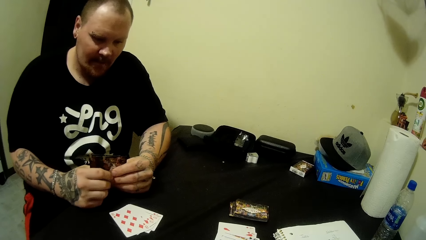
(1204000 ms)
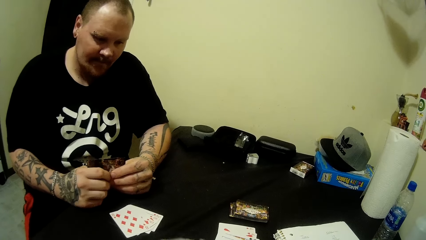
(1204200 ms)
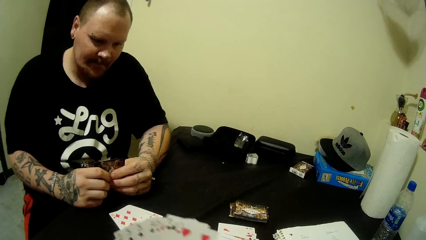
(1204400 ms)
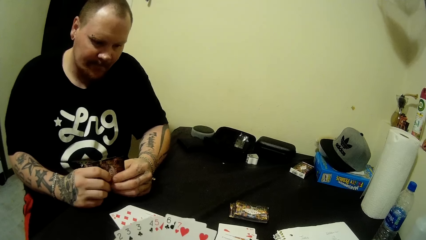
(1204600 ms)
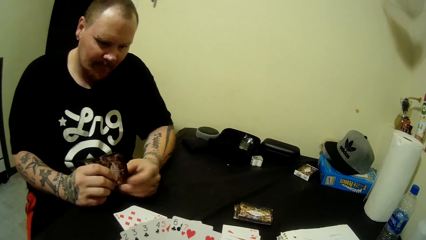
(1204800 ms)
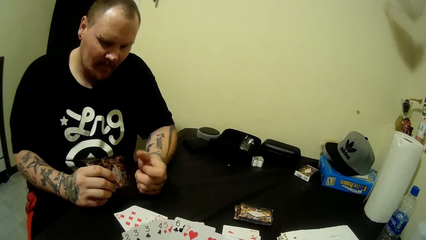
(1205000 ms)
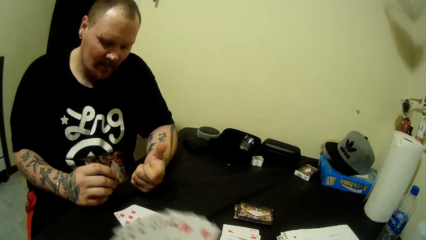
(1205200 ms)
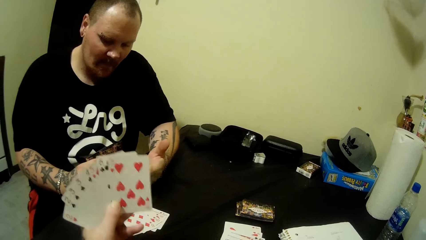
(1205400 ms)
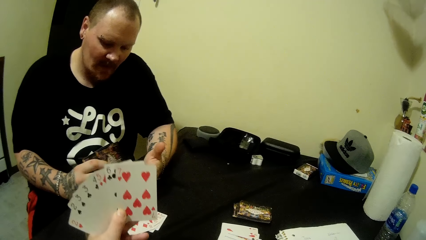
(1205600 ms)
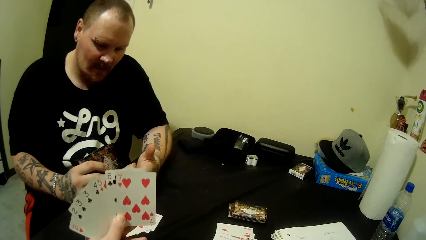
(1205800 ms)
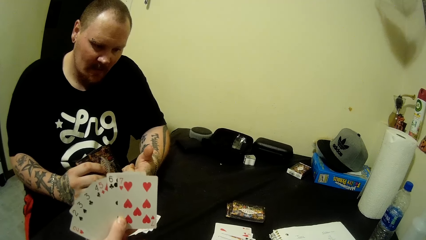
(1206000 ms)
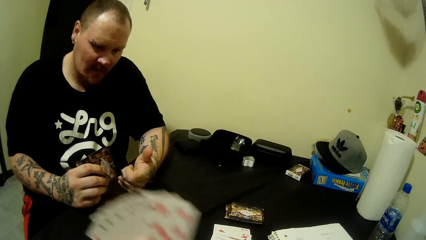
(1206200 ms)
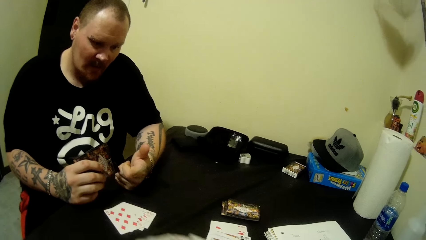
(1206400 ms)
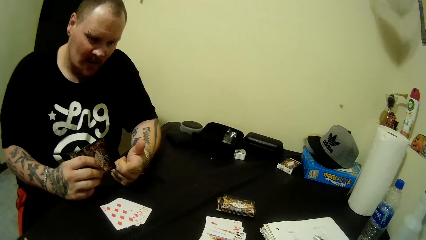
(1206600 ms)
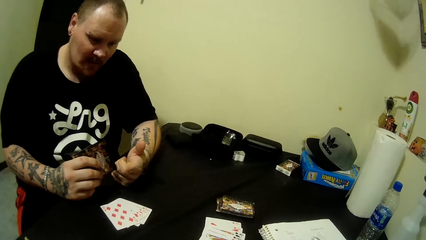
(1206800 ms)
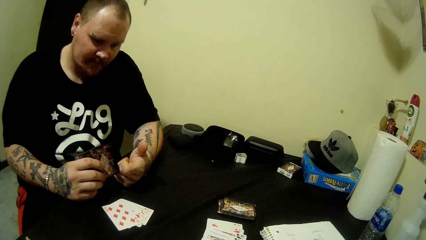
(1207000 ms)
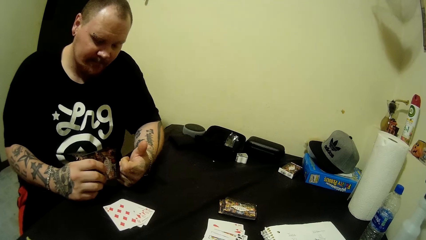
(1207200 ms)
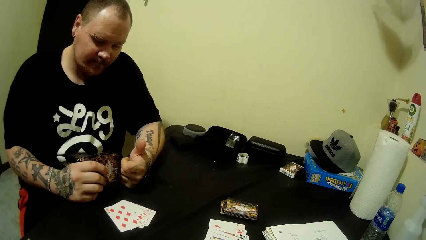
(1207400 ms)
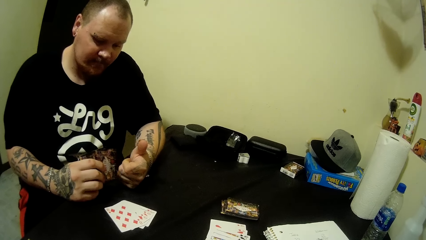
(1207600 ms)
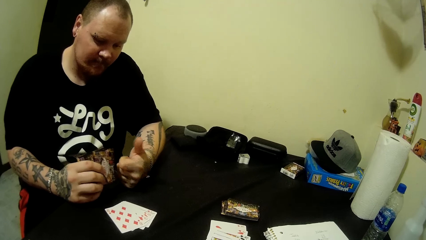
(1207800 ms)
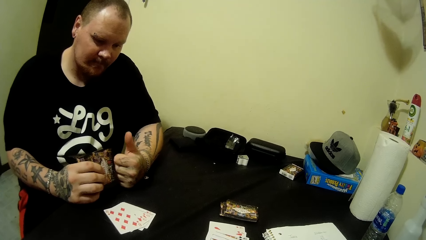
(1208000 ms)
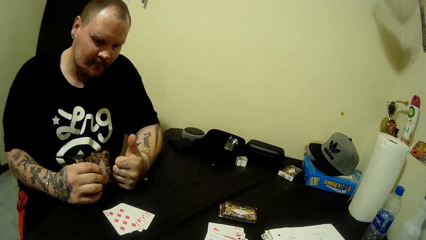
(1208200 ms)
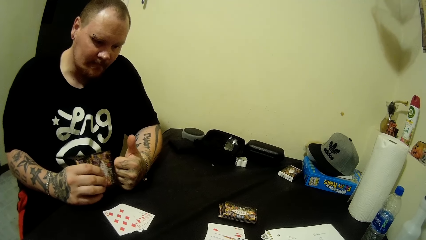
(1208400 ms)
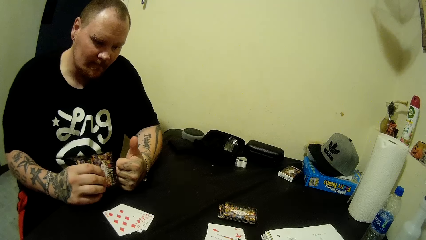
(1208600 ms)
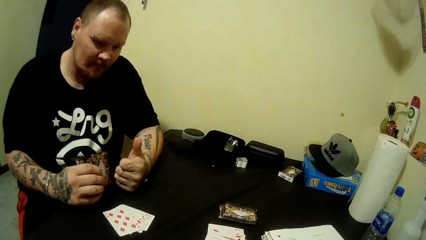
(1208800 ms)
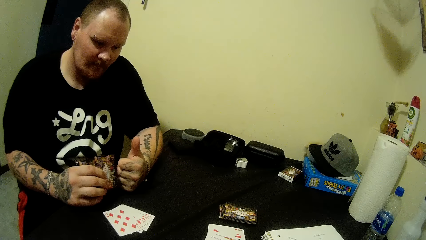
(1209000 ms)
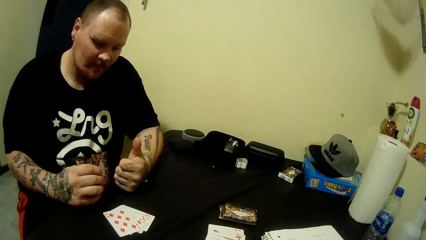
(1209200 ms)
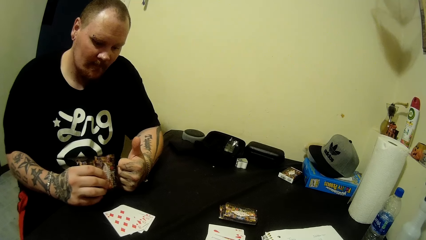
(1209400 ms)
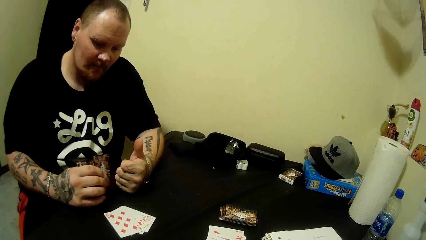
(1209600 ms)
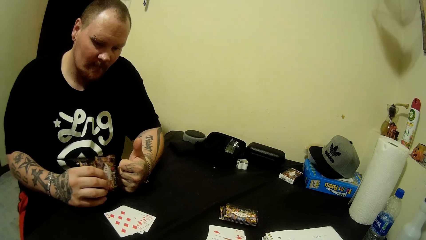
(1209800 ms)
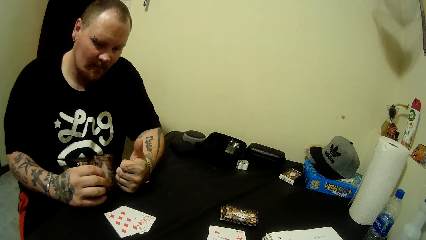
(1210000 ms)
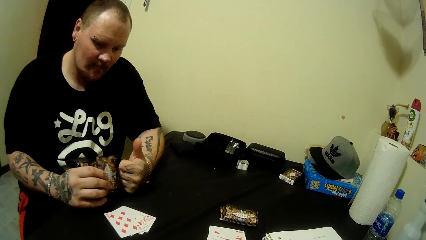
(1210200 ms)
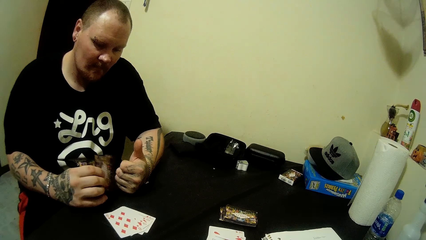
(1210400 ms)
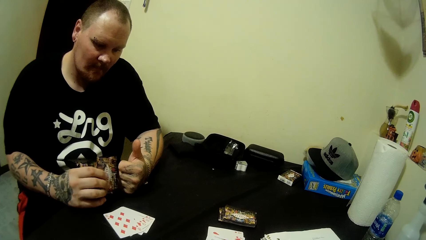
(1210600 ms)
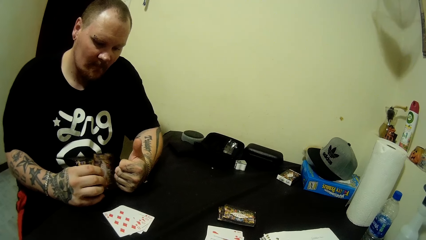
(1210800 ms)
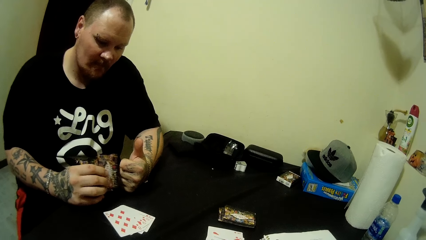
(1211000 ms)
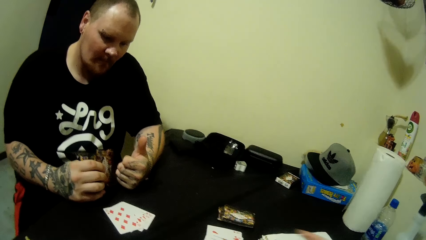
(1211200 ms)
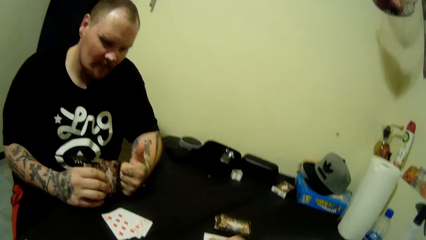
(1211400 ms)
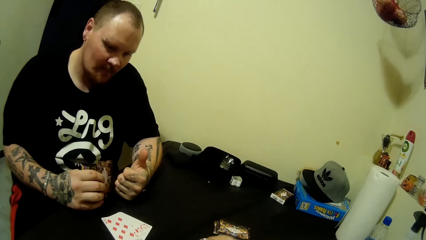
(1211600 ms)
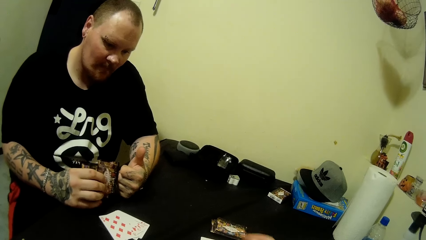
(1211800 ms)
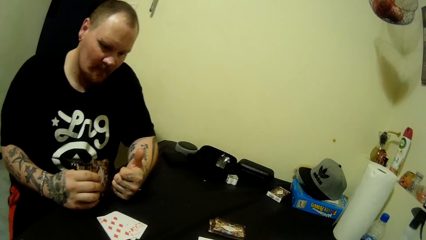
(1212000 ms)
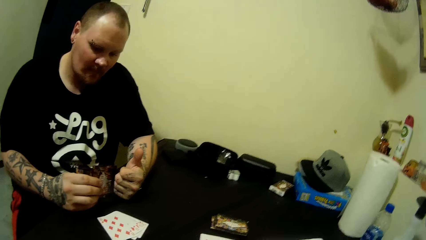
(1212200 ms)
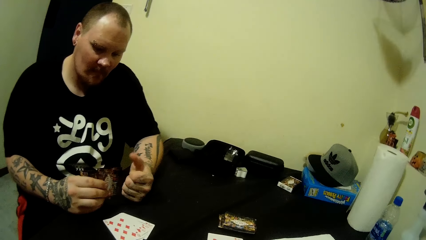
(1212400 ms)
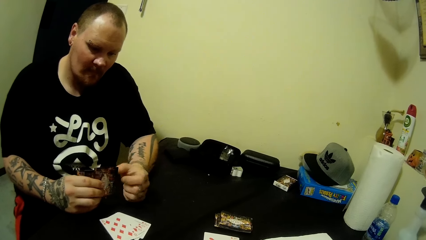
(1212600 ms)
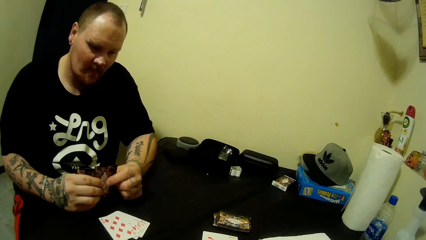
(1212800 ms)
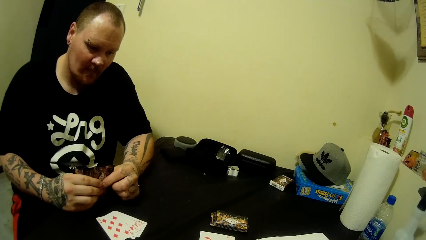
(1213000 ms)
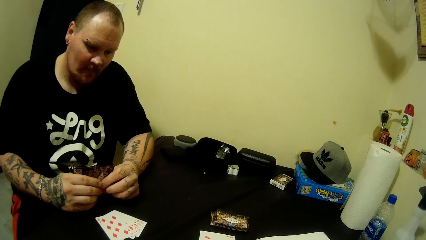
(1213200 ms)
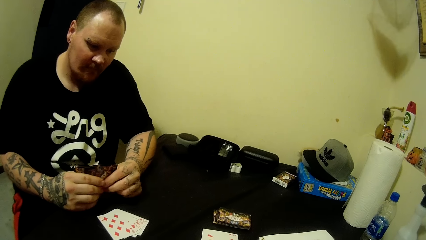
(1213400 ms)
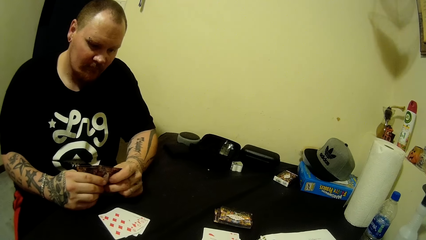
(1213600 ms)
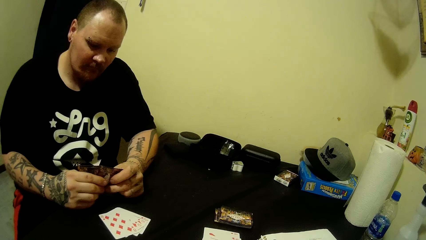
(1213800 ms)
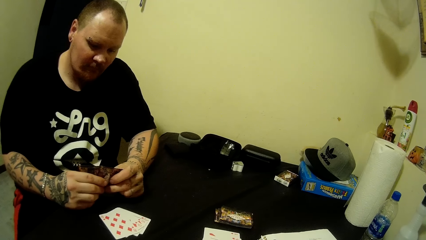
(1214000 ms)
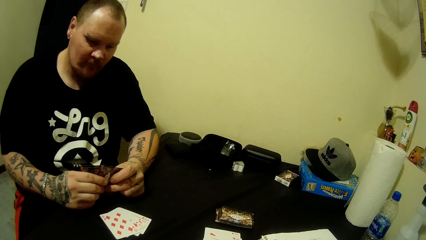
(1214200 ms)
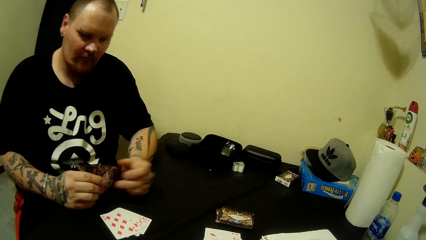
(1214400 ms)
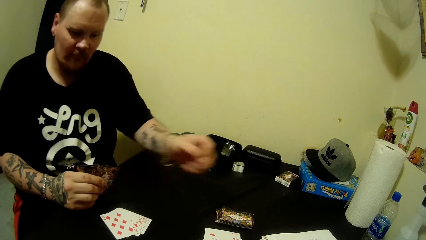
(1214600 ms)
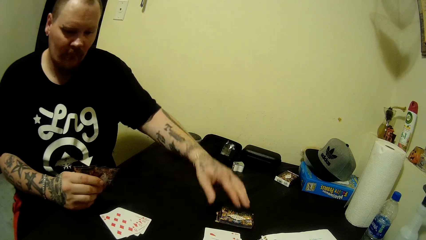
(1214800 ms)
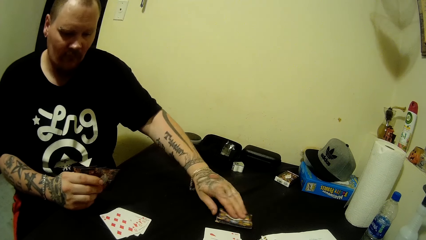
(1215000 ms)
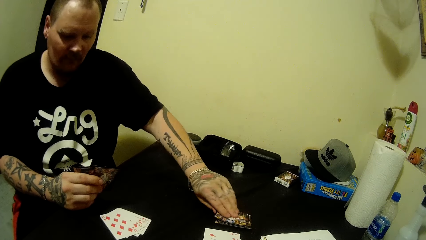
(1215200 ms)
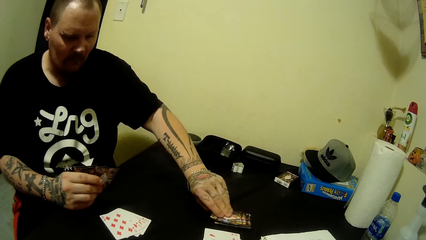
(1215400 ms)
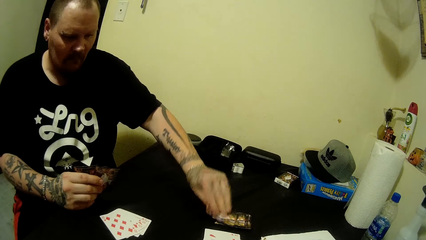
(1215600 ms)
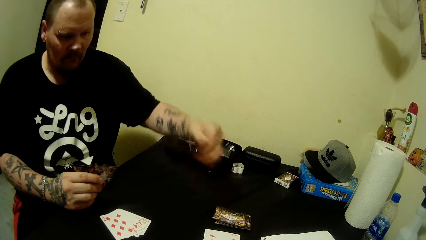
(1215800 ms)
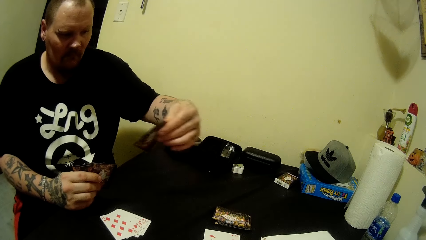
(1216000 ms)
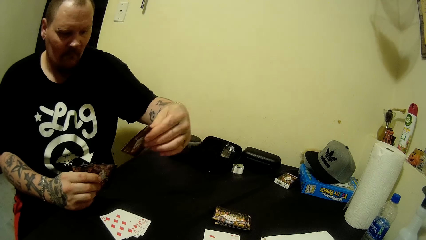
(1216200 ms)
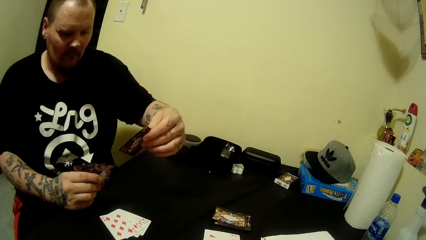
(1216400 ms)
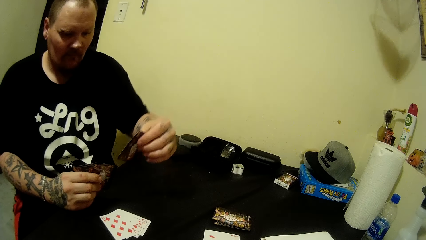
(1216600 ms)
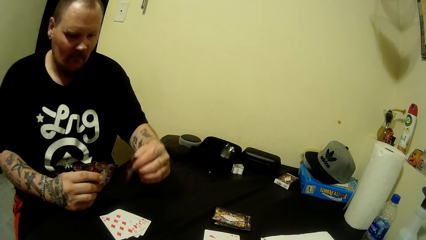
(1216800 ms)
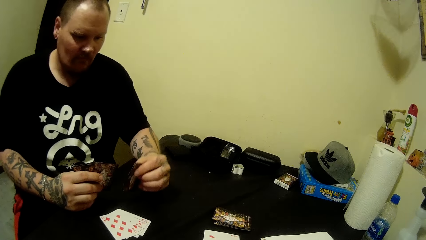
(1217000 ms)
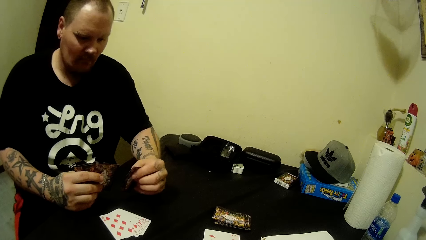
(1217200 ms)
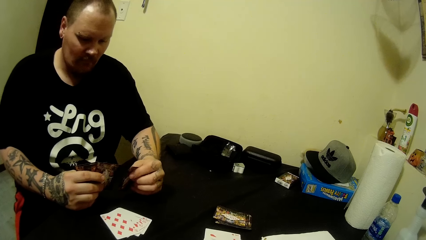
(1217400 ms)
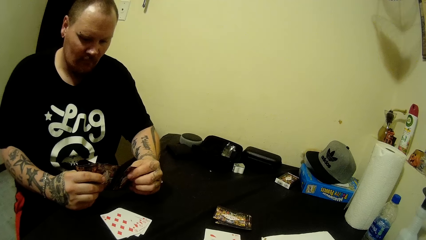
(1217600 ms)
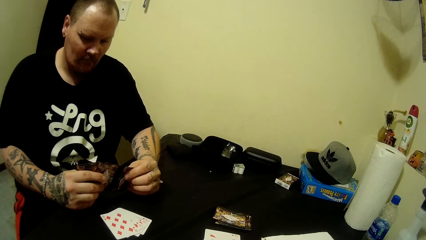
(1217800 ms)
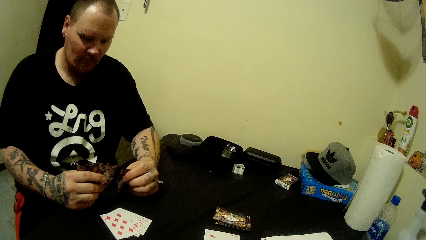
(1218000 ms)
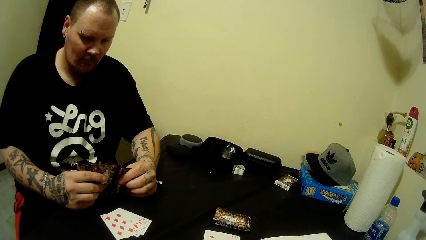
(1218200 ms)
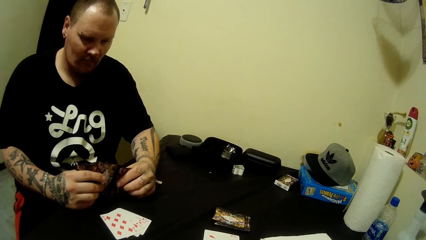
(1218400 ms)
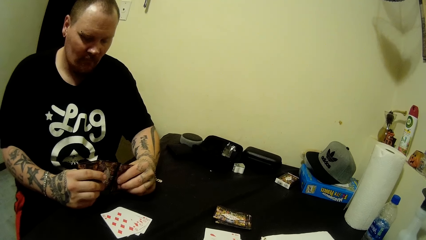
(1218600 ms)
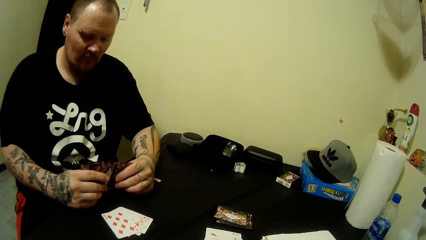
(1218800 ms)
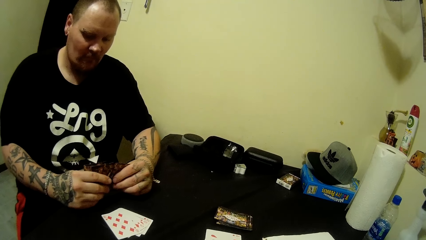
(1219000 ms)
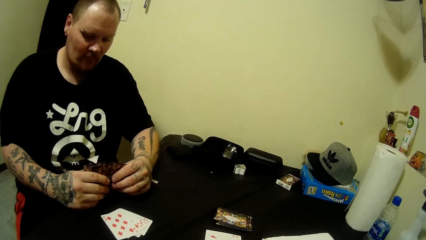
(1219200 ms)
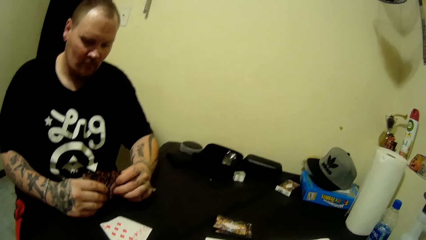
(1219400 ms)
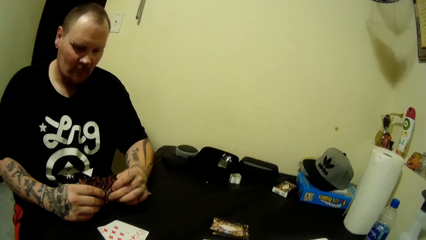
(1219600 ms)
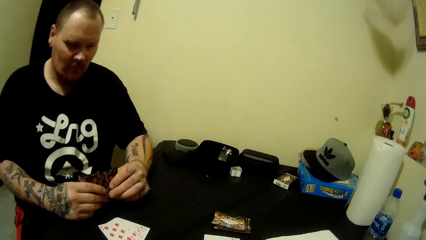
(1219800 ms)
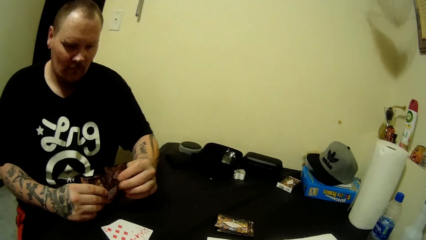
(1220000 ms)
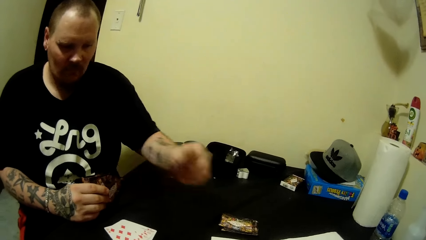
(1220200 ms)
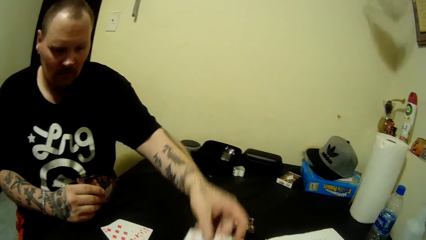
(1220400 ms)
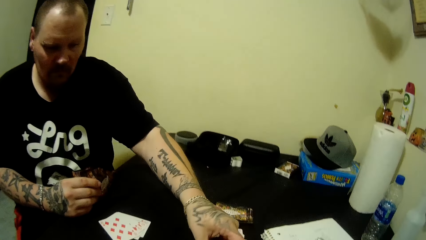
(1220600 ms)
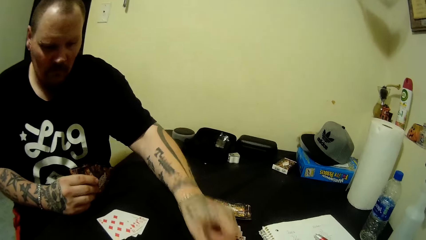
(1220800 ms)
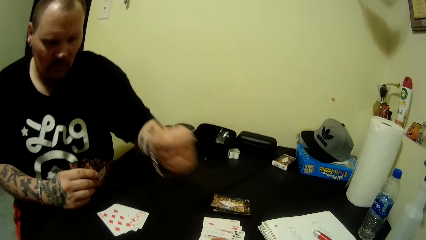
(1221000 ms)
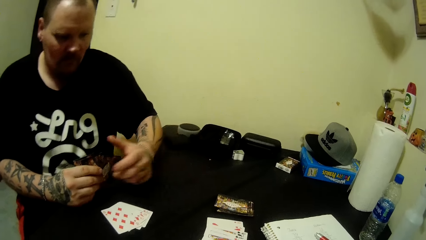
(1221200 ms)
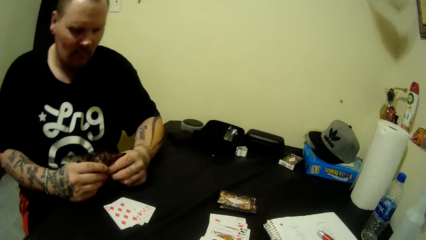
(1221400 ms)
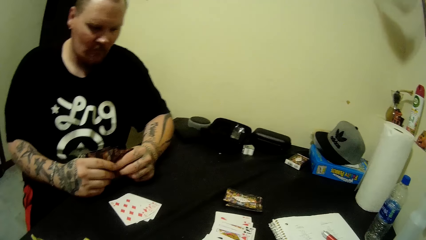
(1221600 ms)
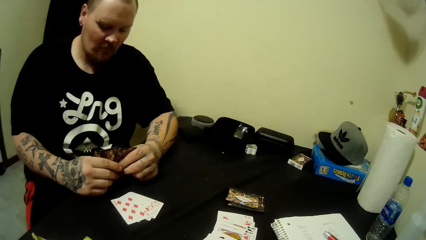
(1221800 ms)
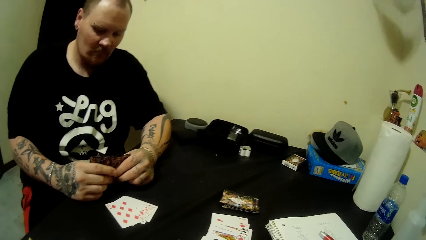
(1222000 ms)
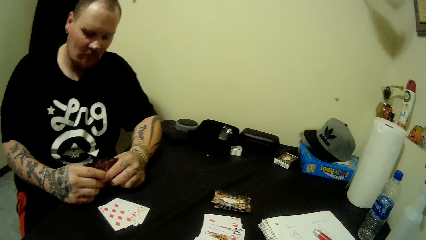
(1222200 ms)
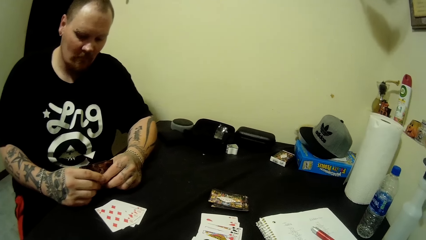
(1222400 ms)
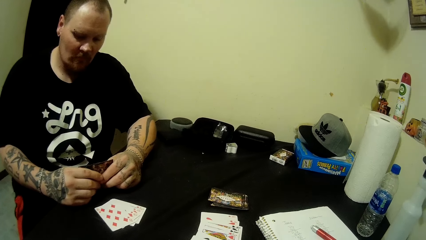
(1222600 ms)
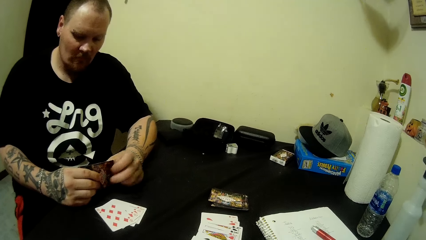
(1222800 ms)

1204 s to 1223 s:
The camera wearer moves the cards. A man removes a hand from the cards and looks at his hands. The camera wearer lifts the cards. The man scratches his right fingers with the cards in his right hand. The camera wearer moves a hand. The man holds the cards, removes a hand from the cards, picks a card on the table with his left hand, and rests a hand on the table. The man holds the card with the other hand and drops a card on the table with his left hand. The camera wearer interacts with the man. The man moves the card and holds the cards.
